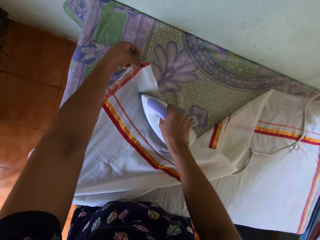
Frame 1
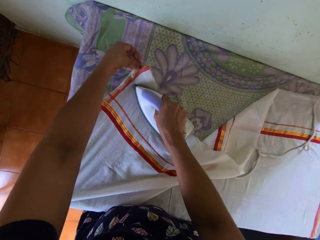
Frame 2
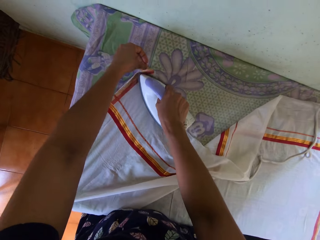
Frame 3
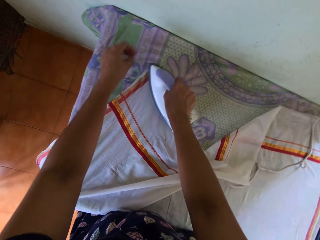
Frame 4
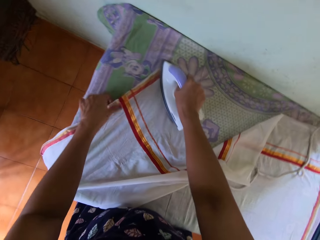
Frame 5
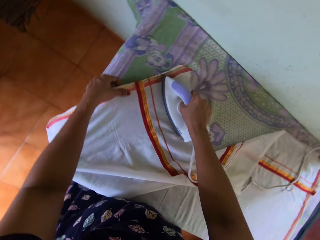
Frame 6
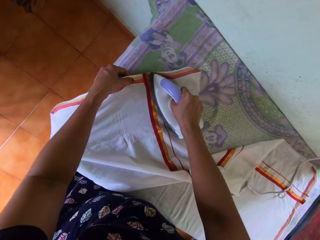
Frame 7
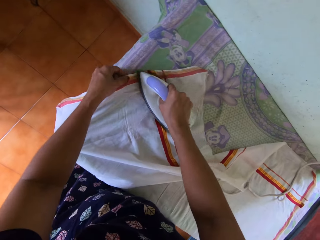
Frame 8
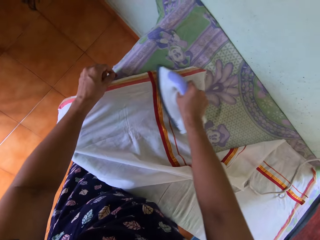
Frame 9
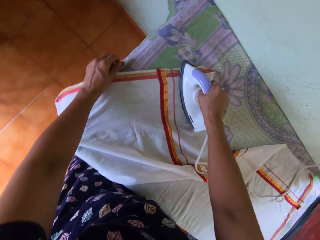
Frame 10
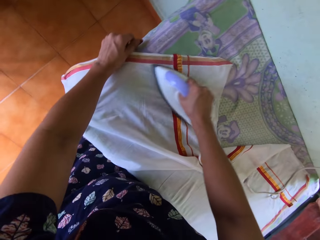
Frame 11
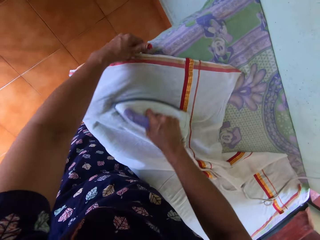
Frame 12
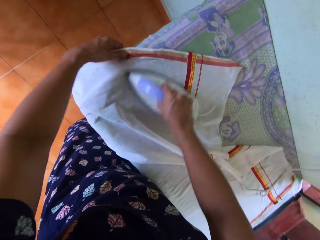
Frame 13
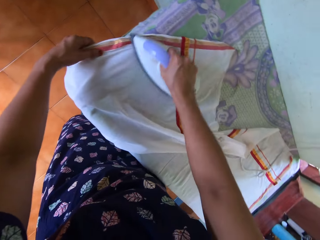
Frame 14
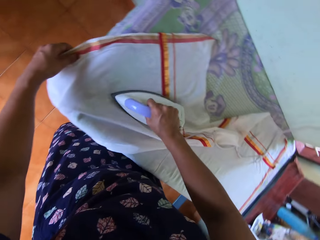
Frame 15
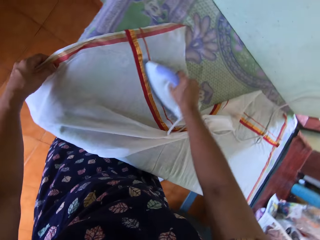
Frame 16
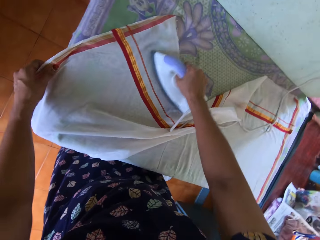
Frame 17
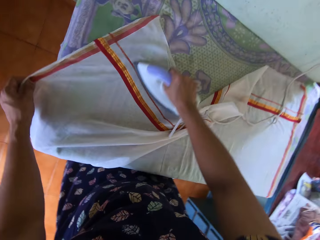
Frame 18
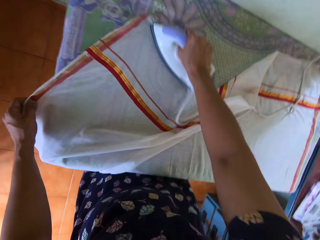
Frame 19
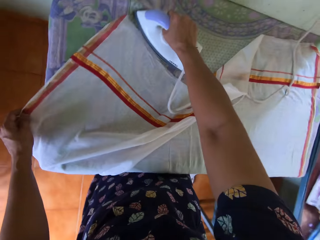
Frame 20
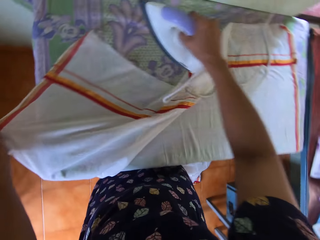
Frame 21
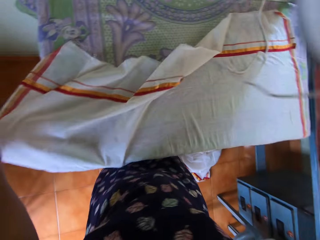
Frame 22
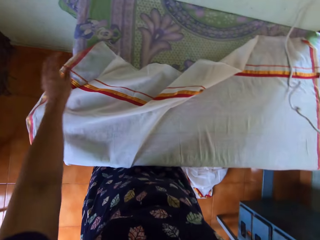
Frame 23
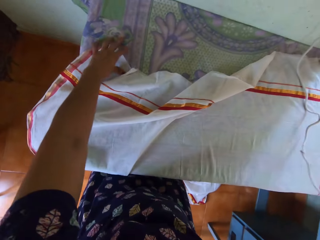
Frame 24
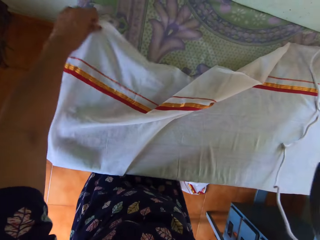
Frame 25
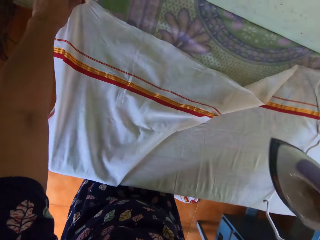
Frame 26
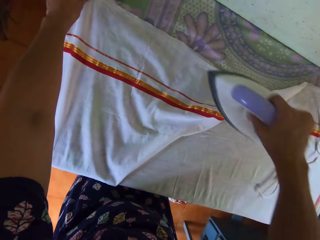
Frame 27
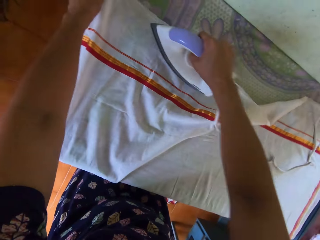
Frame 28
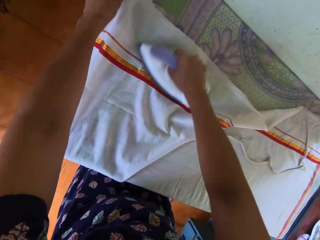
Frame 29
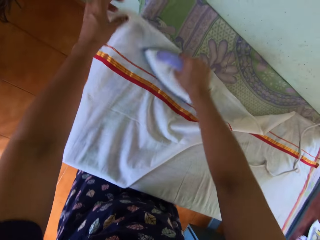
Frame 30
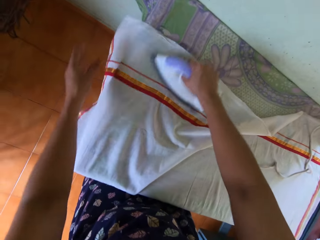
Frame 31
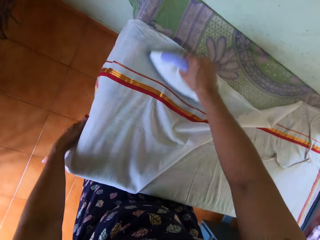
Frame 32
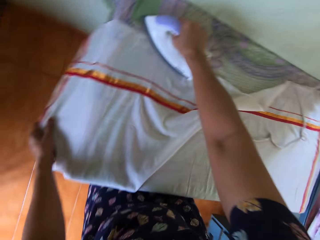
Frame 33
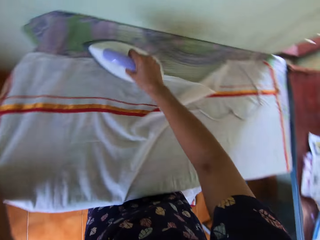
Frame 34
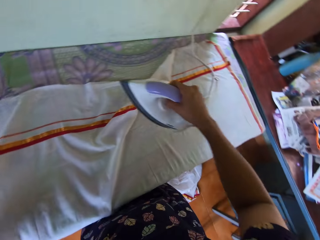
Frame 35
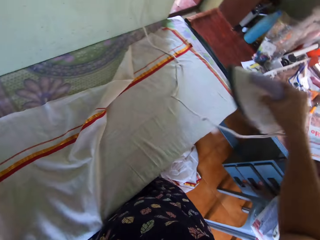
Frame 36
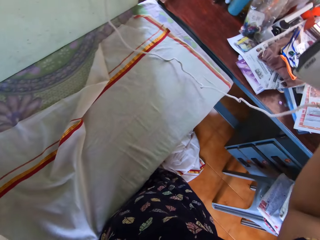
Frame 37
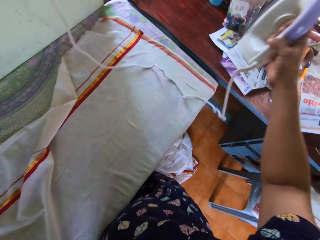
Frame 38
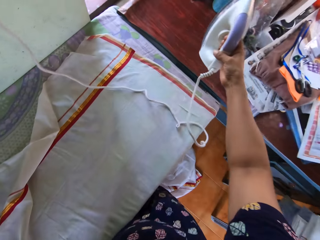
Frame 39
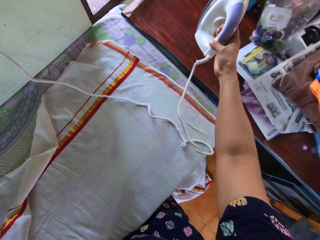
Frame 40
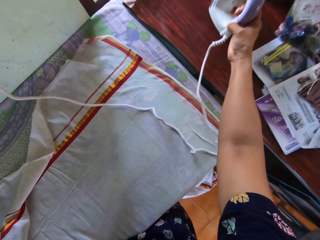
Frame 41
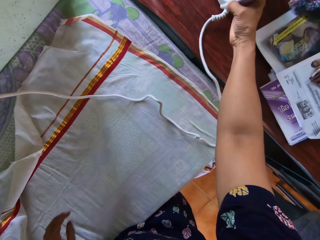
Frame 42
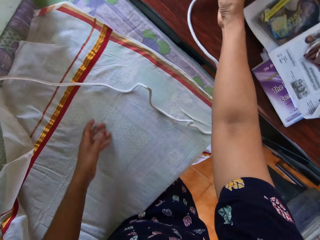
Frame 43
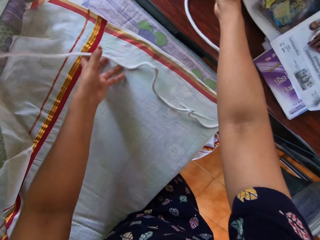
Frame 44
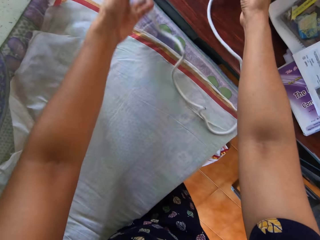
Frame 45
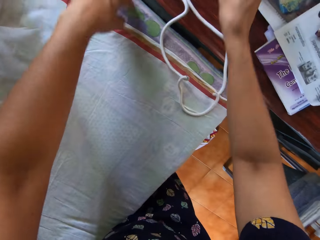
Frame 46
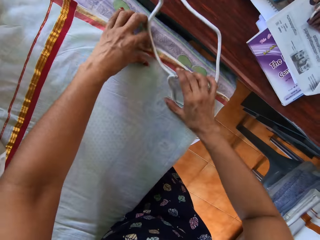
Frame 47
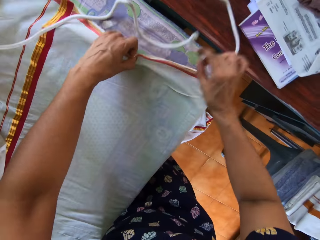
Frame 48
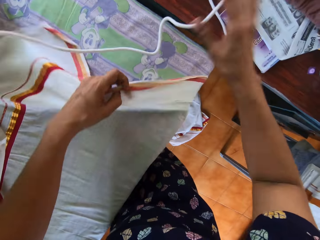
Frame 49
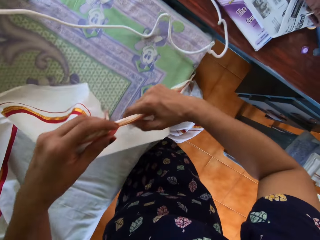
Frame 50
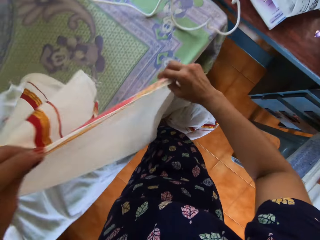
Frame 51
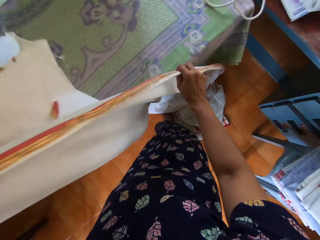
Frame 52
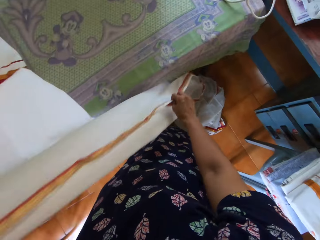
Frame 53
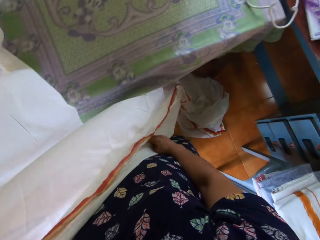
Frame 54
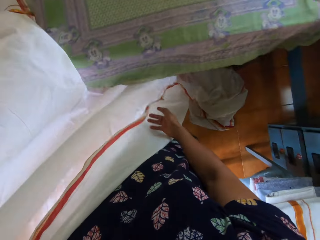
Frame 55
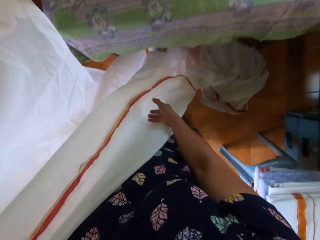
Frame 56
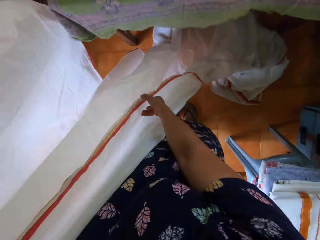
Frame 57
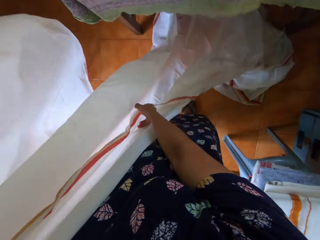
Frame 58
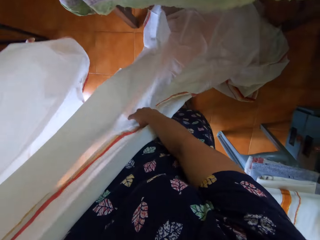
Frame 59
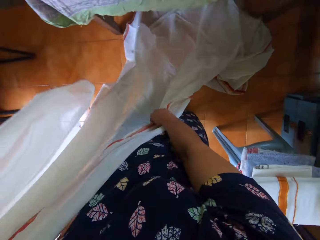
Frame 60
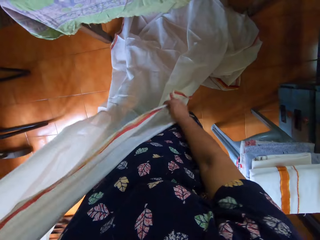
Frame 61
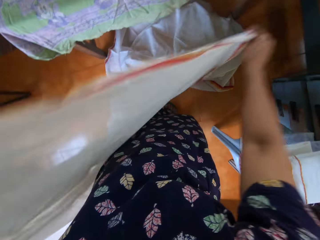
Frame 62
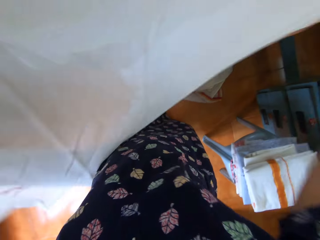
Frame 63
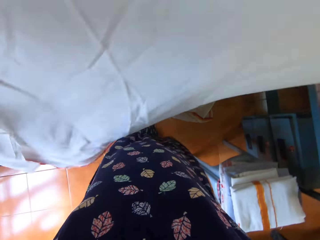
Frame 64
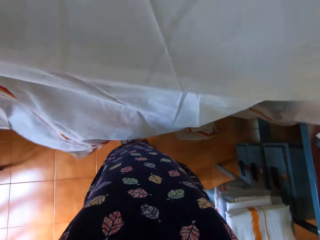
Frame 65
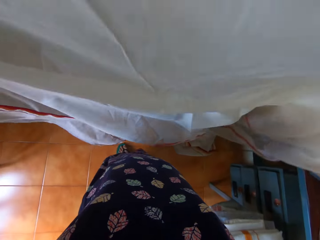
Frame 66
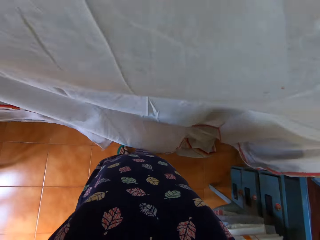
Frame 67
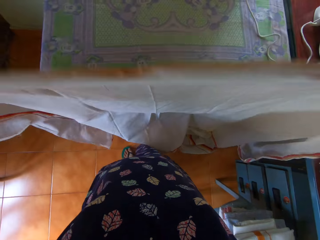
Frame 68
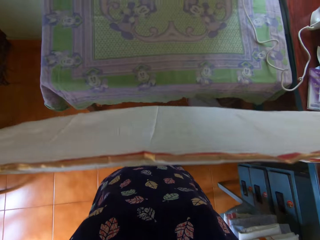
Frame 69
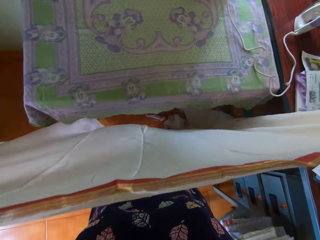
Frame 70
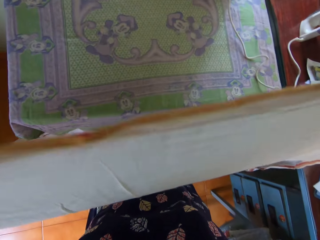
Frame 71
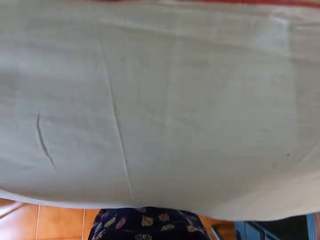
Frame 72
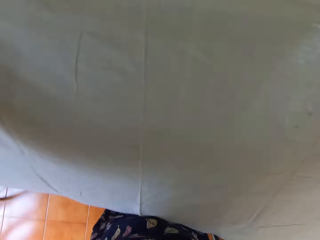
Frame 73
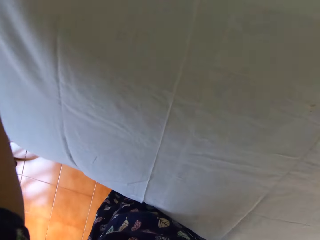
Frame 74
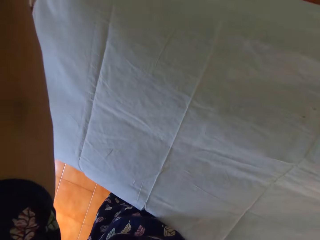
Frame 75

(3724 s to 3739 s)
The camera wearer irons the fabric. She moves the fabric. She drops the pressing iron or iron box on the desk. She moves the iron box cable. She picks up the bedsheet from the pressing table with her left hand. She holds the bedsheet with both hands.

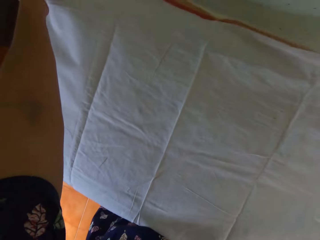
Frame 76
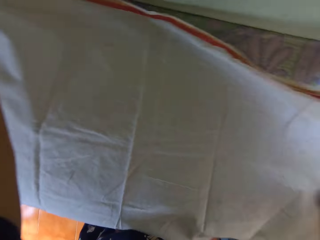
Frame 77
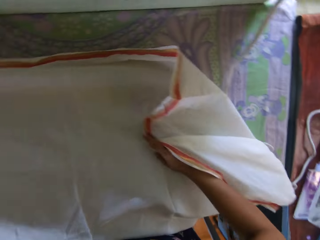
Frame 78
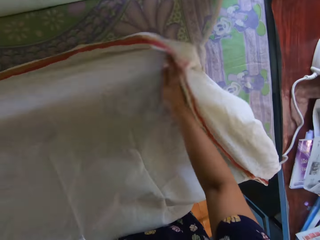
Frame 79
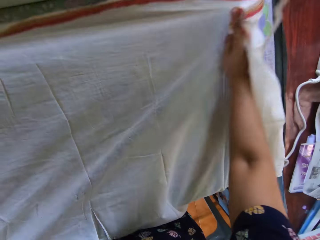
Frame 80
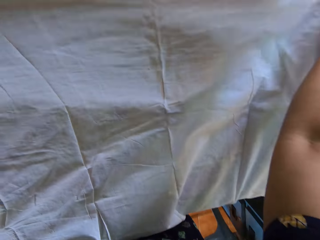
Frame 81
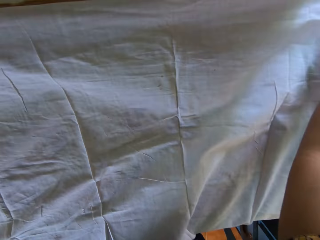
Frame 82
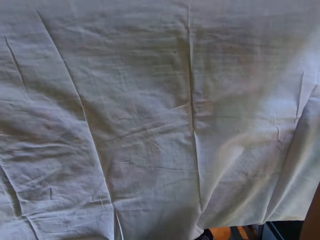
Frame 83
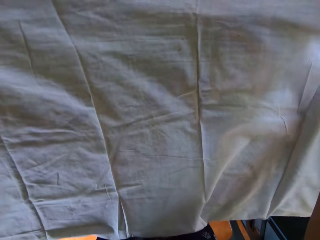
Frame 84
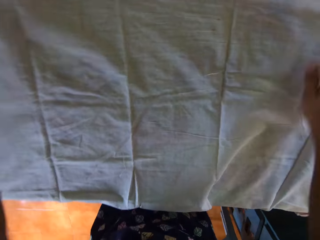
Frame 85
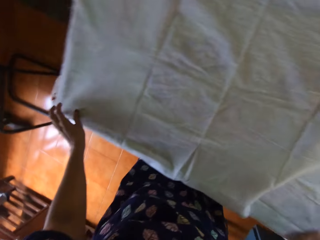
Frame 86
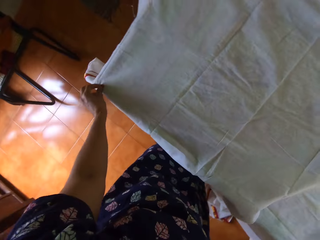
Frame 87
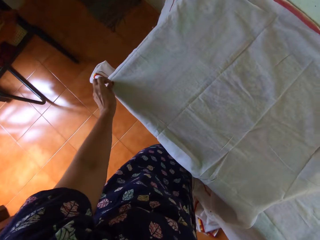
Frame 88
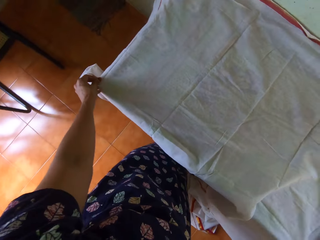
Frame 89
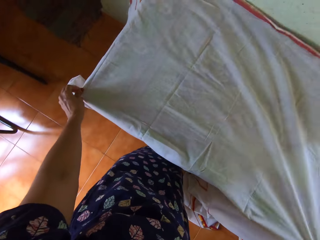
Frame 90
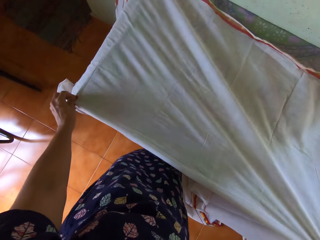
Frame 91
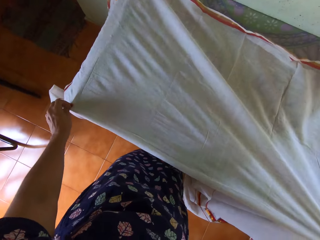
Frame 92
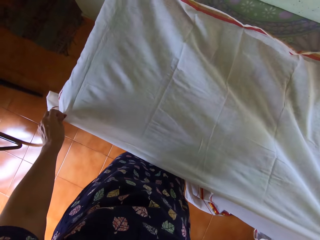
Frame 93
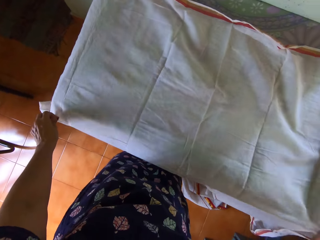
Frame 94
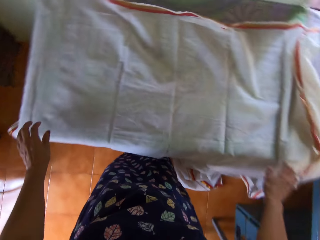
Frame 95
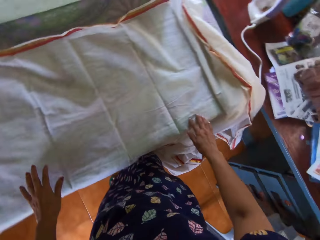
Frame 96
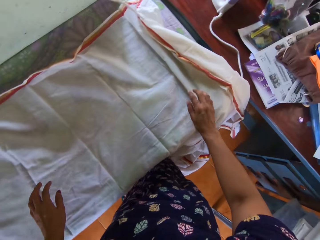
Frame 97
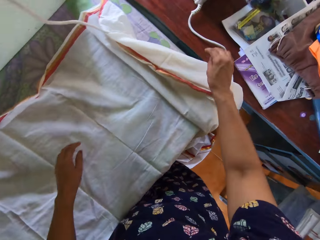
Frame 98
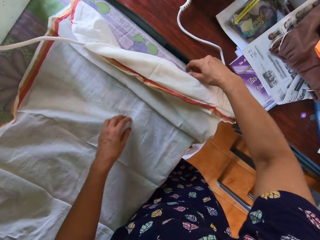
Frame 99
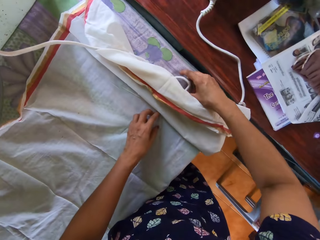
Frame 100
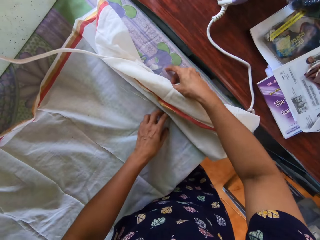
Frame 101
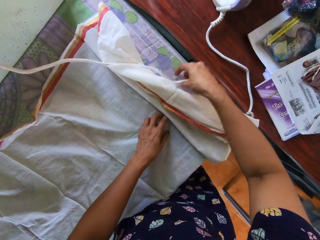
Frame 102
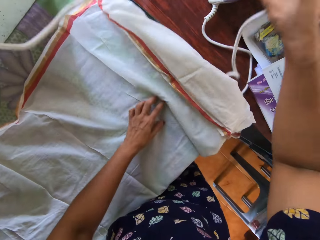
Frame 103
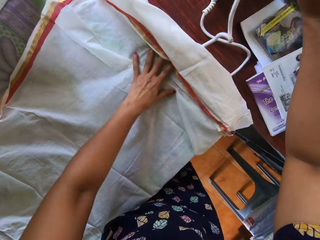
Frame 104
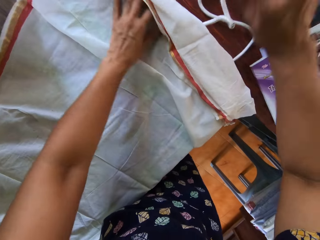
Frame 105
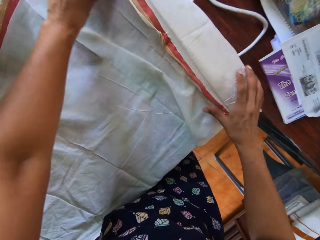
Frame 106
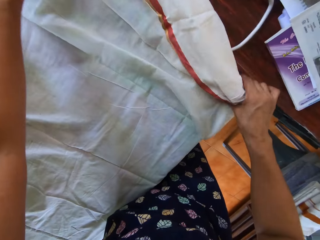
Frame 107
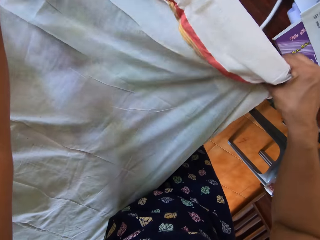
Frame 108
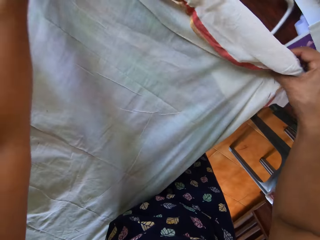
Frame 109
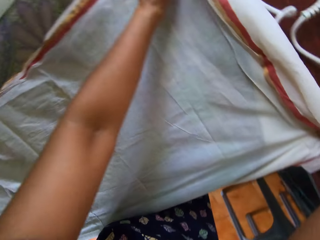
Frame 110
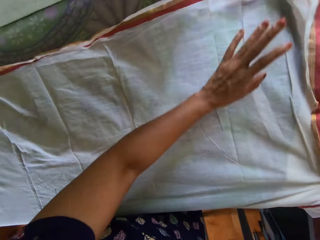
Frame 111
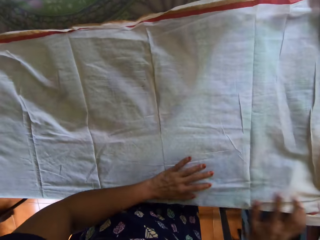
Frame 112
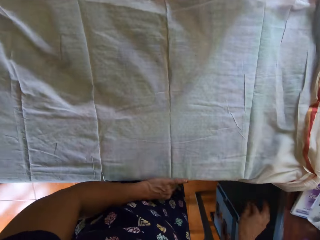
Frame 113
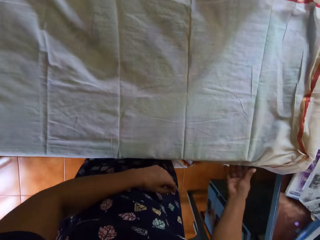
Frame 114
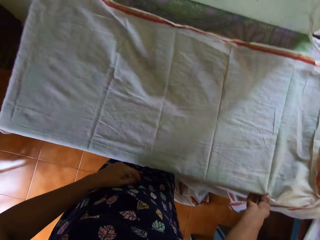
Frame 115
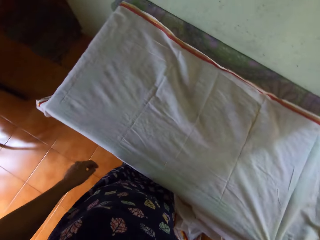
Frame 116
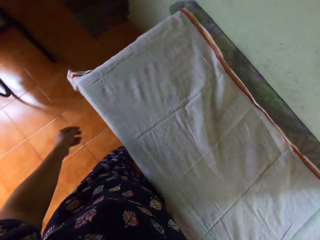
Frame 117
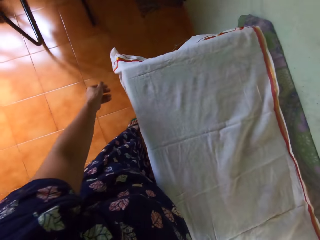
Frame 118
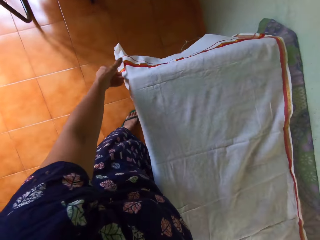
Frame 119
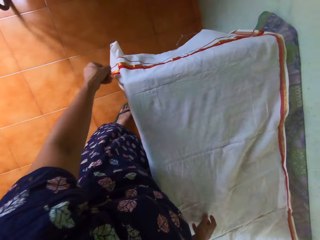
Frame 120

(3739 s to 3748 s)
The camera wearer puts the fabric on the table. They spread the bedsheet on the pressing table. They stretch the fabric. They move the iron box cable. They stretch the fabric.
